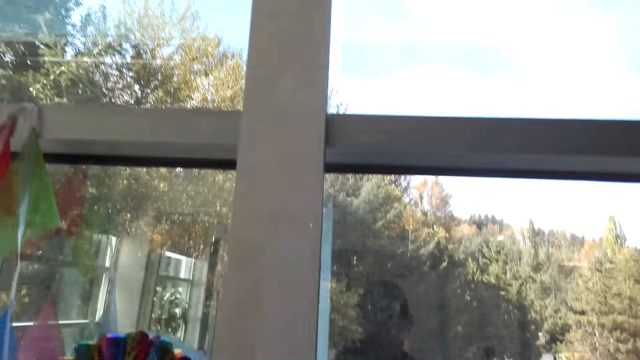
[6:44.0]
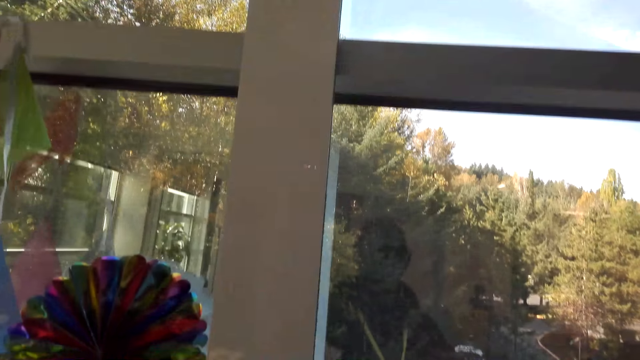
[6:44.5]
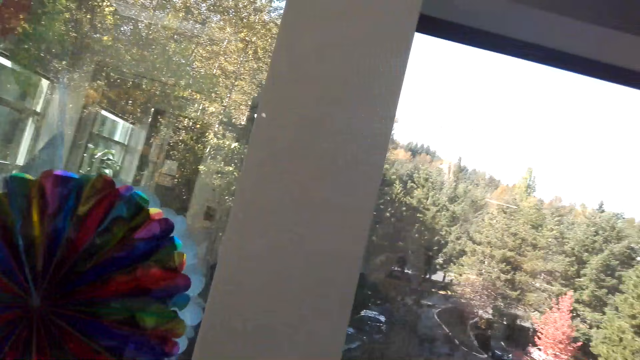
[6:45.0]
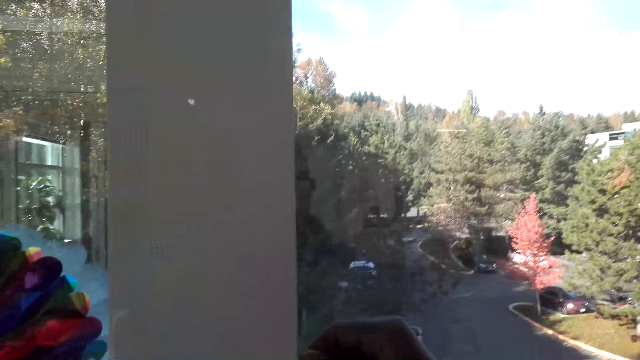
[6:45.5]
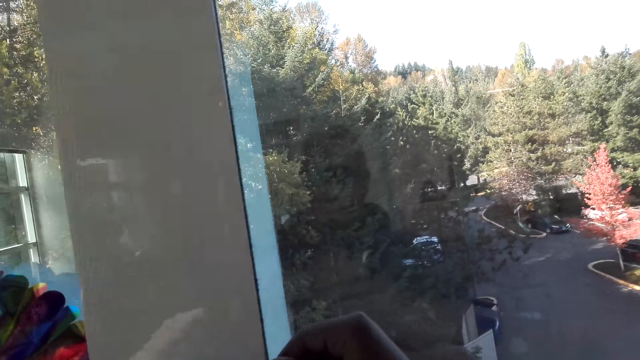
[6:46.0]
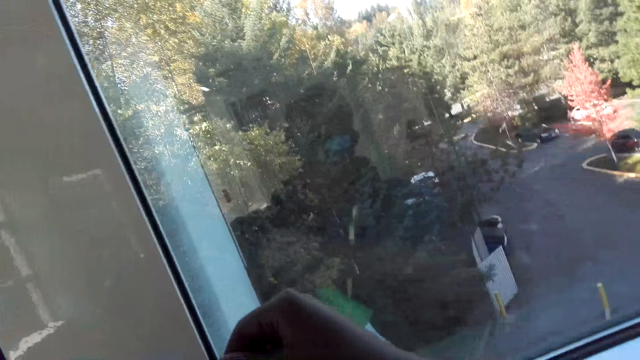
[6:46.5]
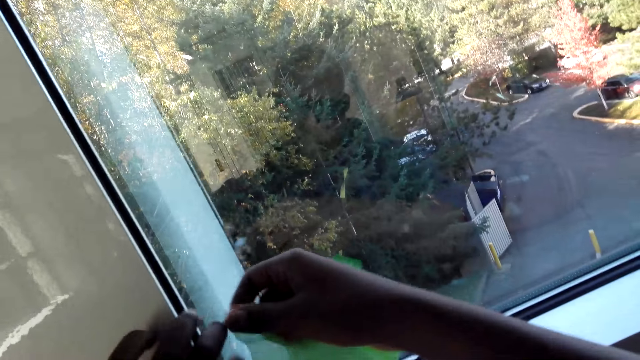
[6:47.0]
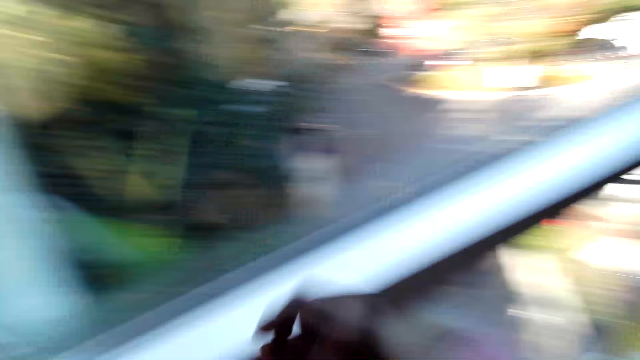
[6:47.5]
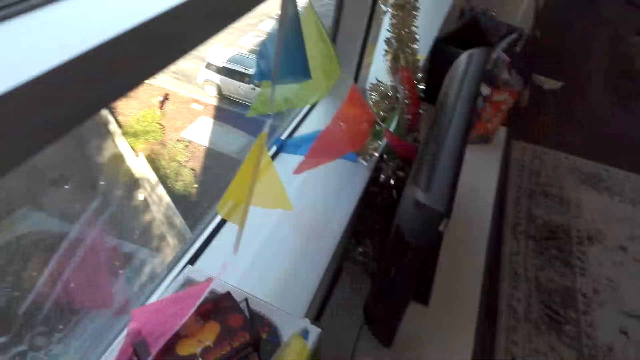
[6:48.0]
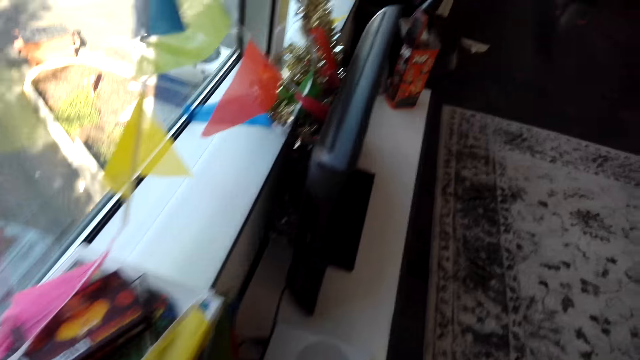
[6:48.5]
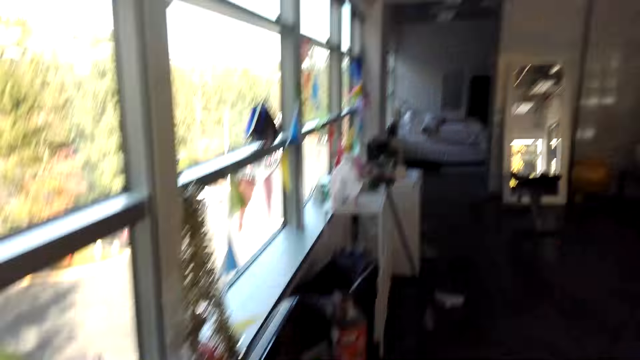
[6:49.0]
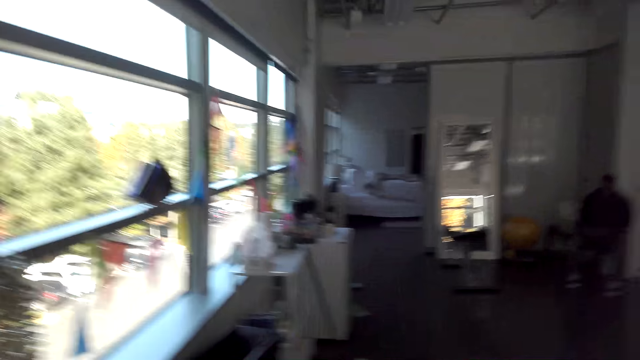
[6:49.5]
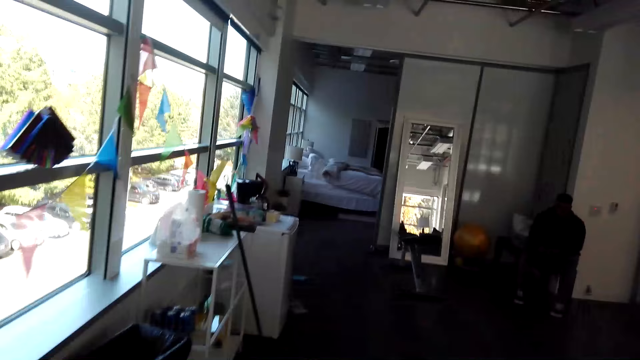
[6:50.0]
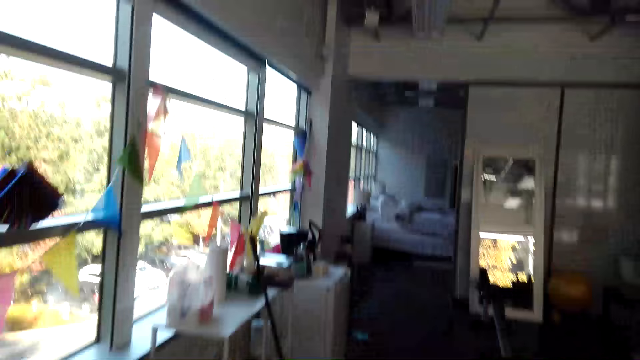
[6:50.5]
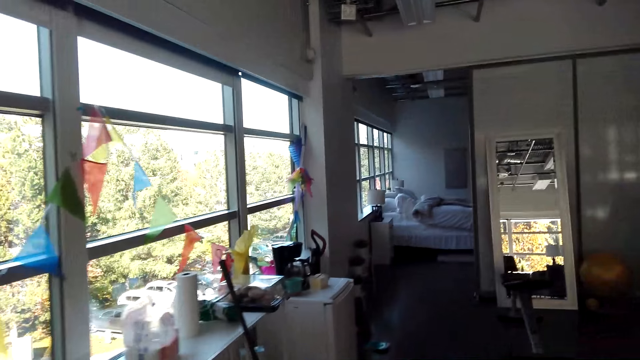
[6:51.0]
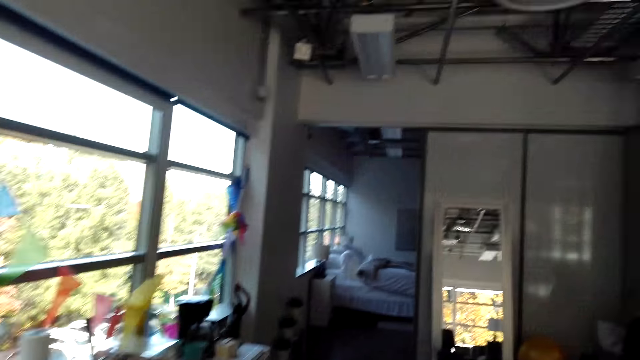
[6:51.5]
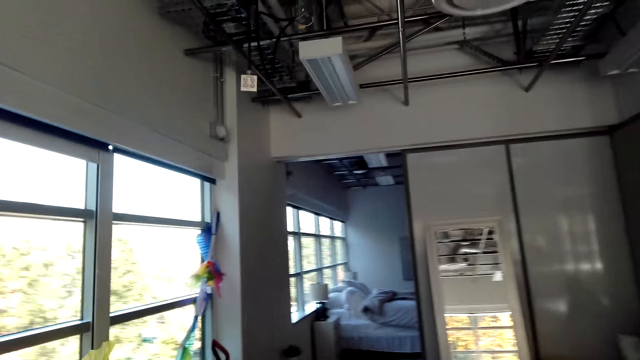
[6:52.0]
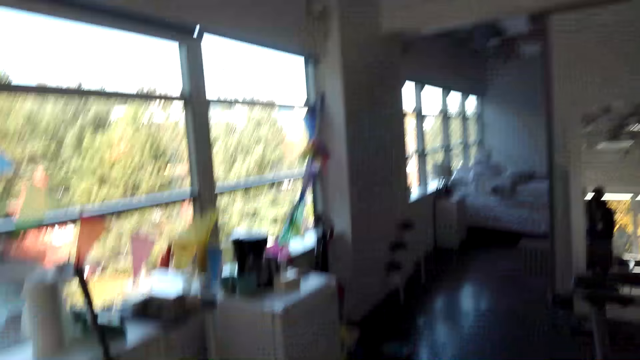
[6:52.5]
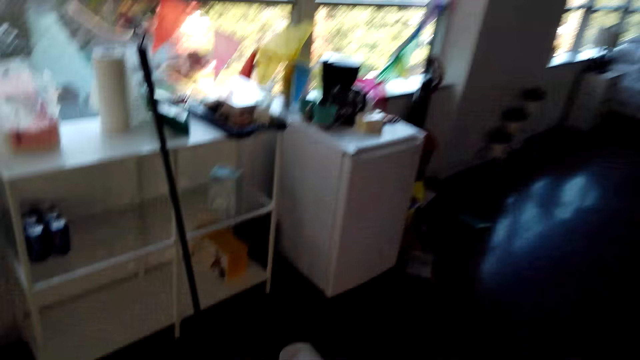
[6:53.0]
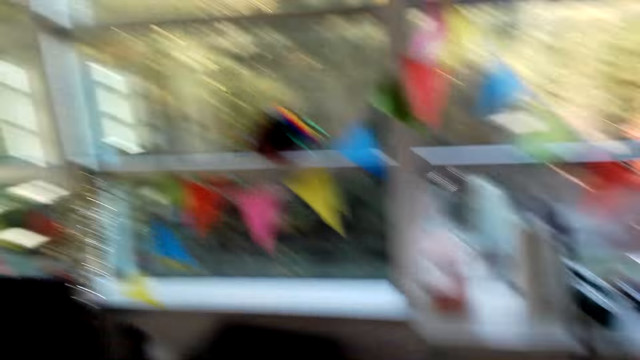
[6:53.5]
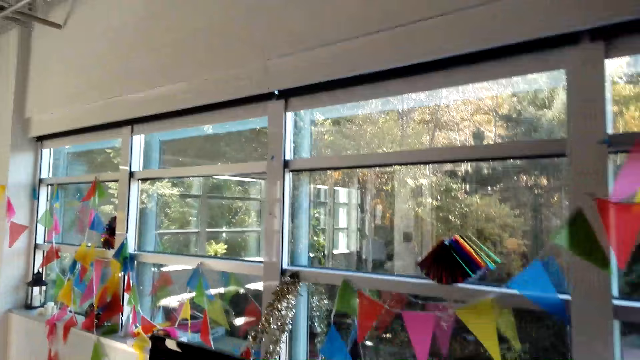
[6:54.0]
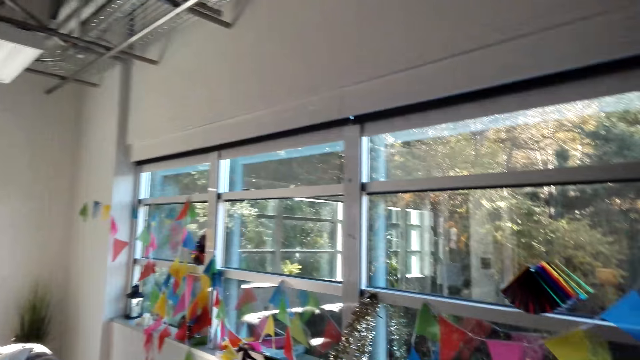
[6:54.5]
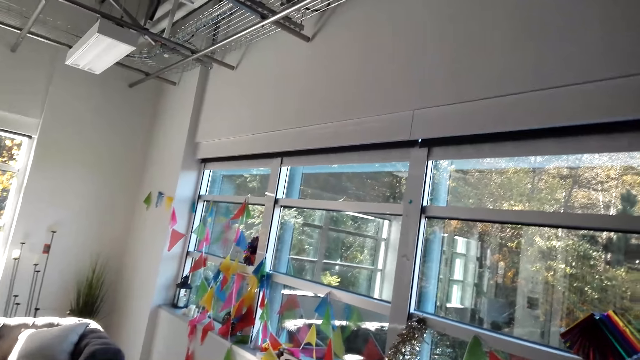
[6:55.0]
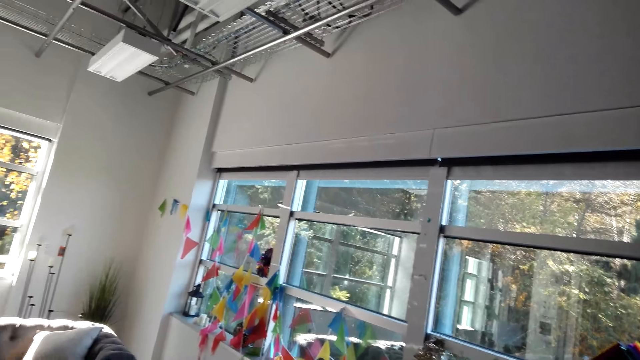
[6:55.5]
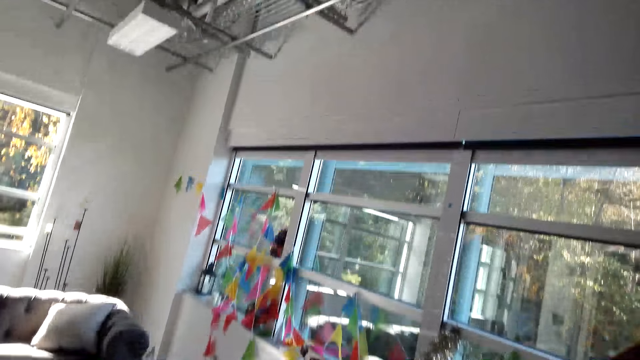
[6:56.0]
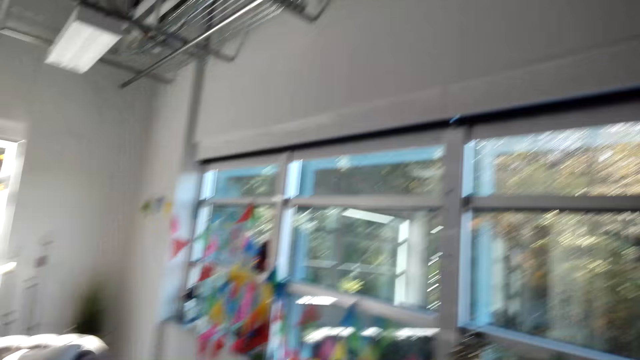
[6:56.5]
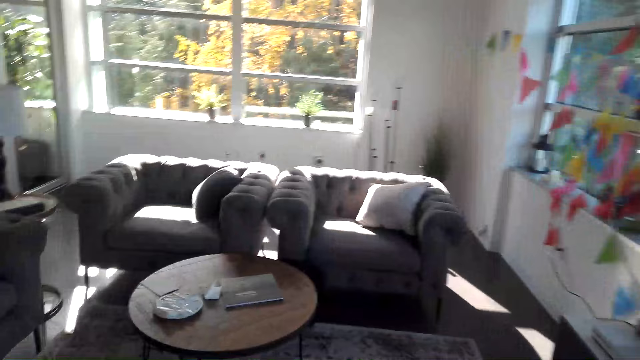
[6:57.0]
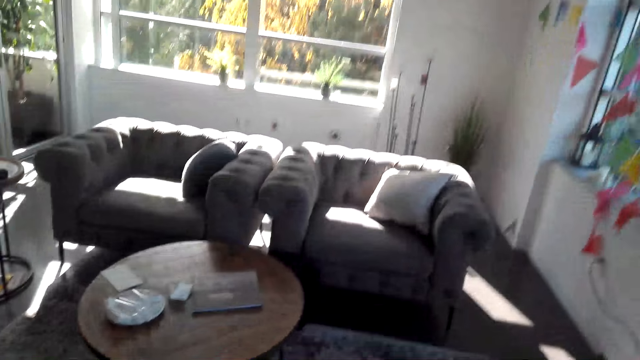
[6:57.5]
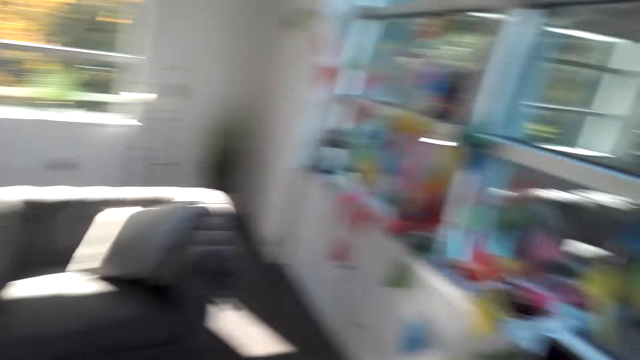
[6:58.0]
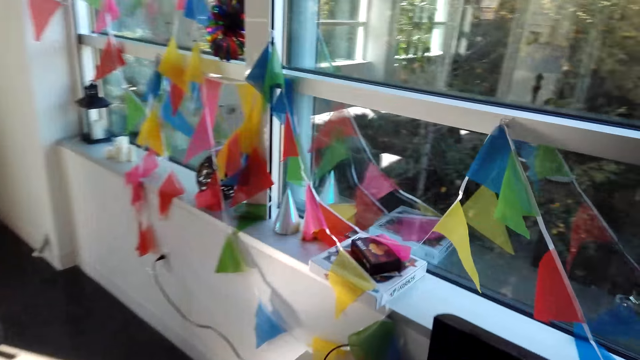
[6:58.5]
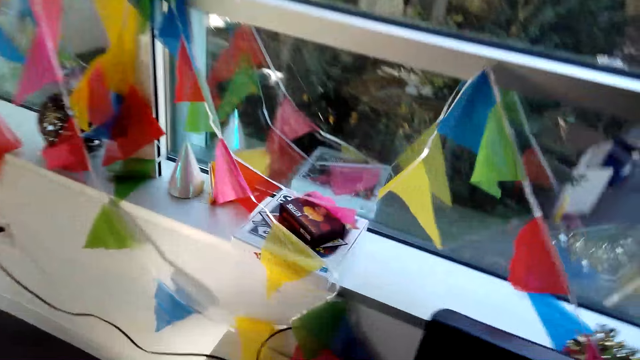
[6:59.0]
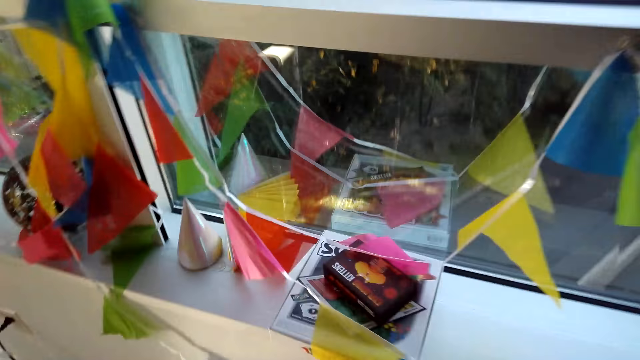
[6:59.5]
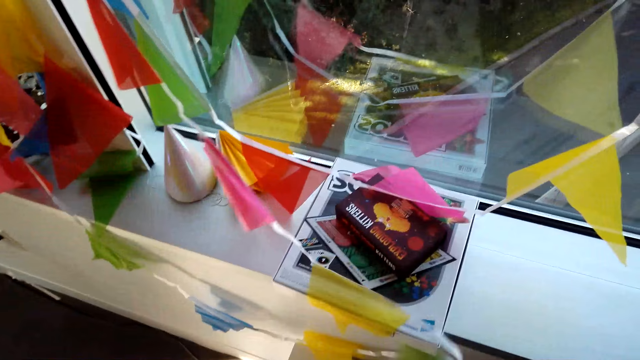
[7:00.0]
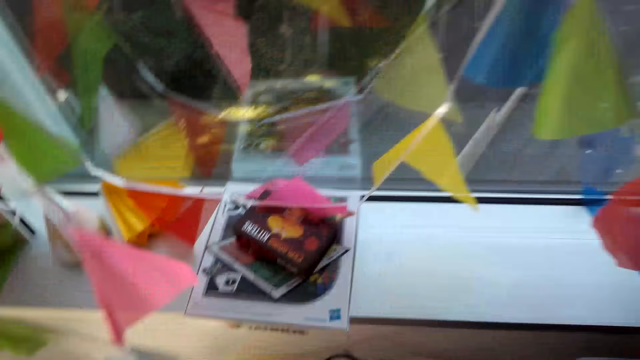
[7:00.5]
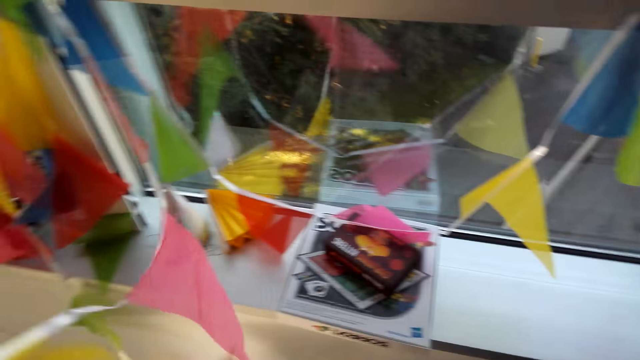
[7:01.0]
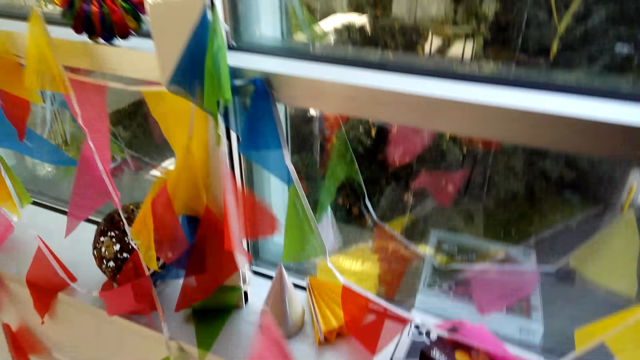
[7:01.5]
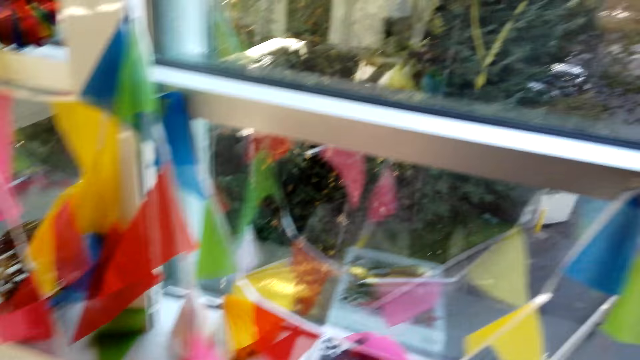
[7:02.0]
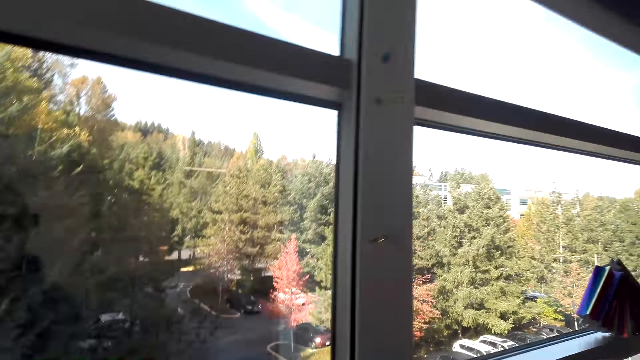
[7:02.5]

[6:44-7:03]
The camera wearer sticks a decoration on the window frame with tape. They look around the house. They walk around the house. They look around the house. They walk around the house. They pick up the decoration. They look around the house.

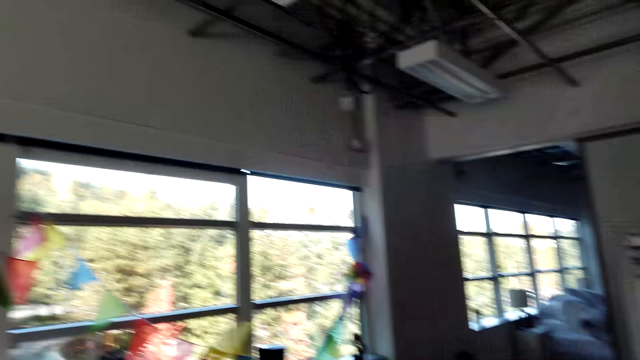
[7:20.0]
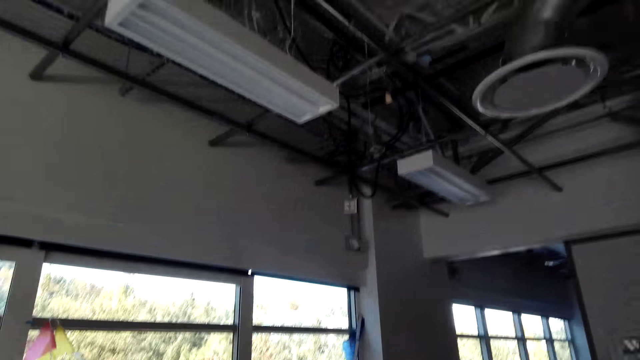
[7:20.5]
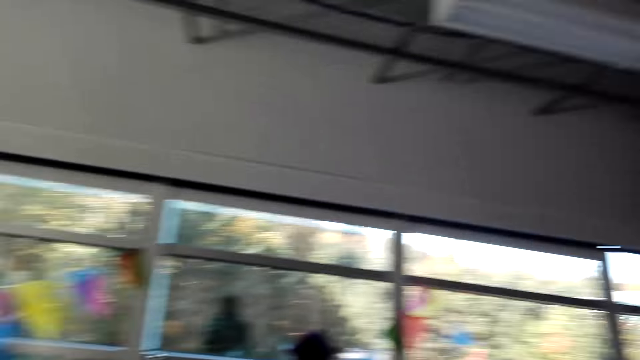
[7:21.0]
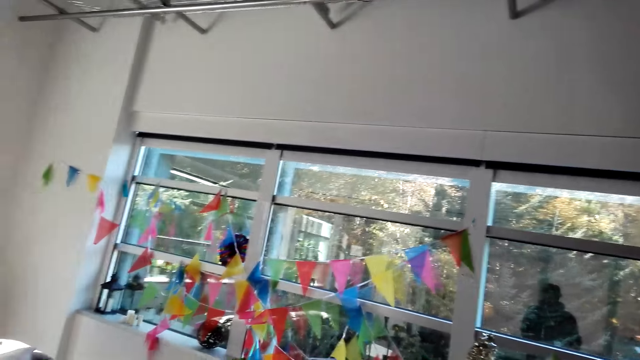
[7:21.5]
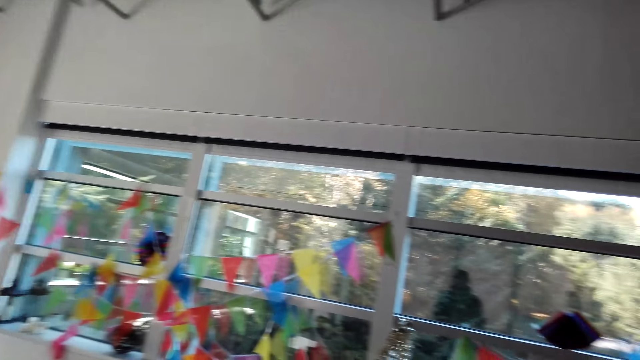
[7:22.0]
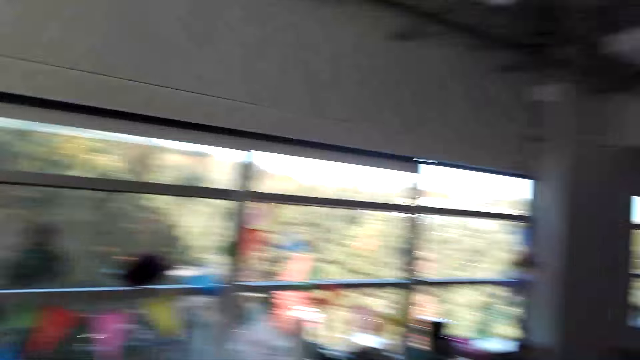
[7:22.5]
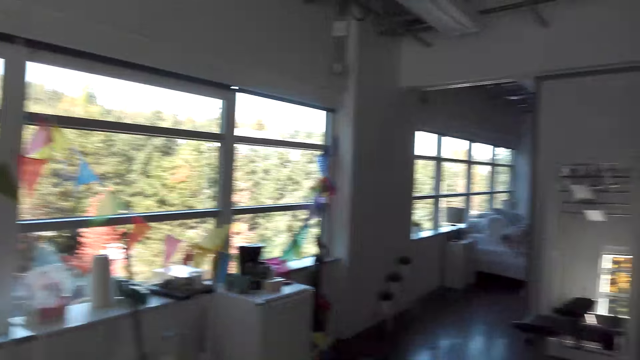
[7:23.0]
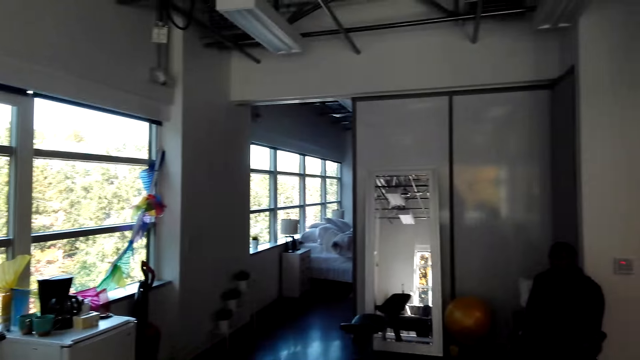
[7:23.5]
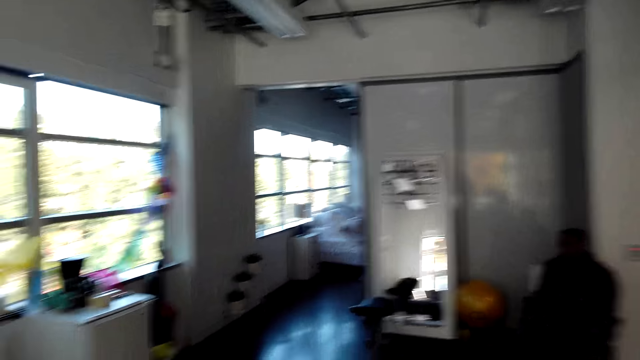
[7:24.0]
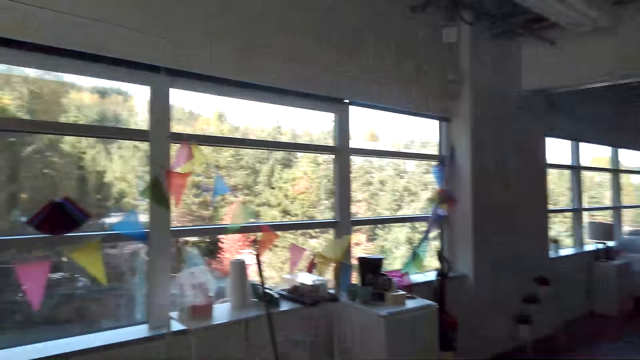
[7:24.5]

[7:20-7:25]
The camera wearer looks around the house. They dialogue with a person.
